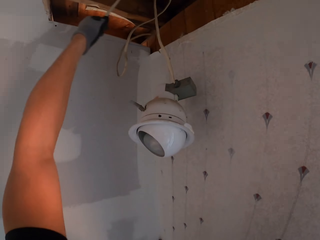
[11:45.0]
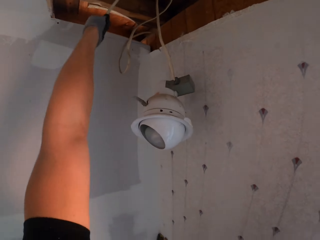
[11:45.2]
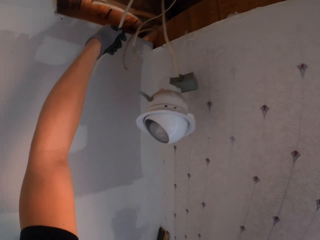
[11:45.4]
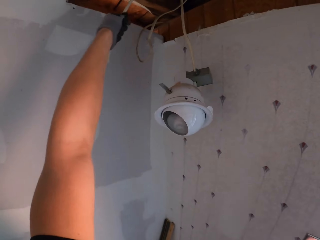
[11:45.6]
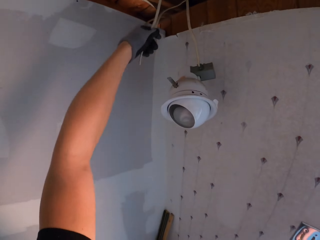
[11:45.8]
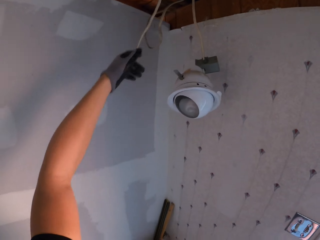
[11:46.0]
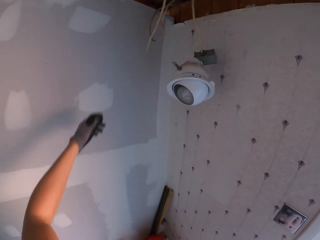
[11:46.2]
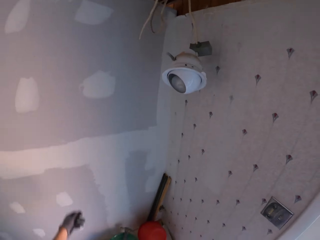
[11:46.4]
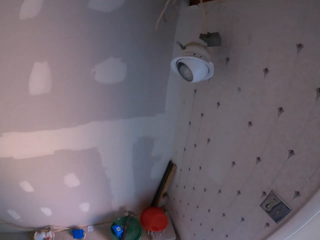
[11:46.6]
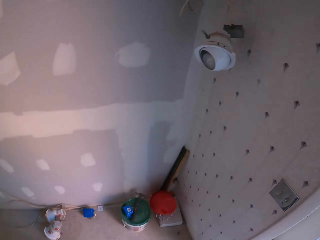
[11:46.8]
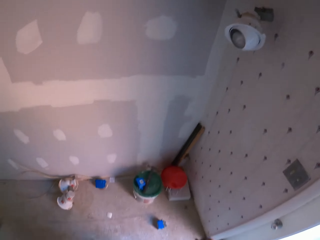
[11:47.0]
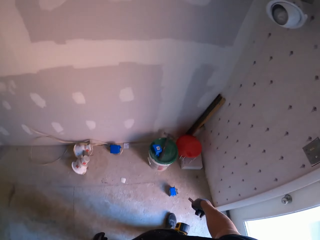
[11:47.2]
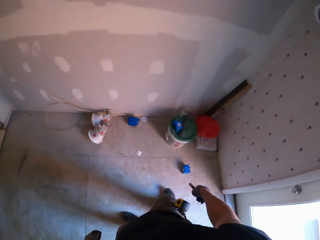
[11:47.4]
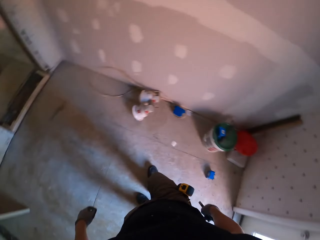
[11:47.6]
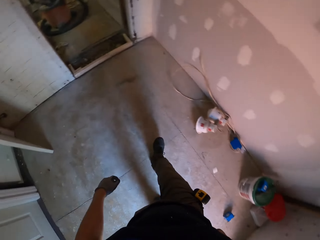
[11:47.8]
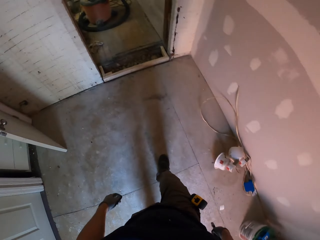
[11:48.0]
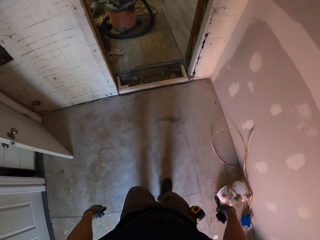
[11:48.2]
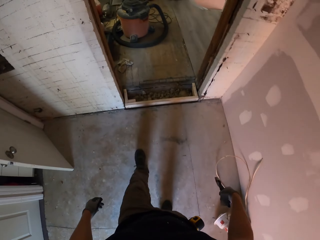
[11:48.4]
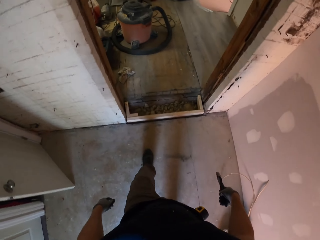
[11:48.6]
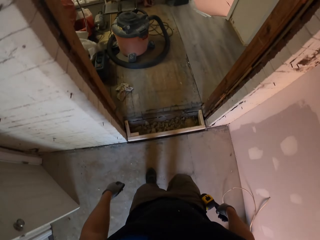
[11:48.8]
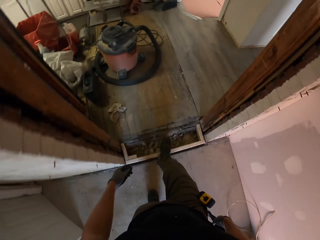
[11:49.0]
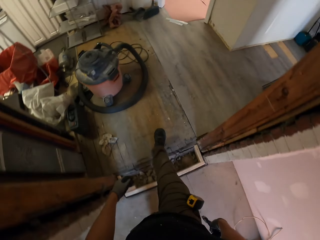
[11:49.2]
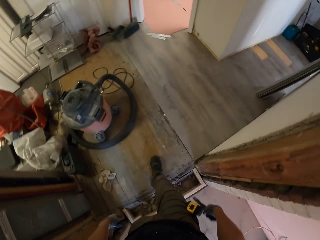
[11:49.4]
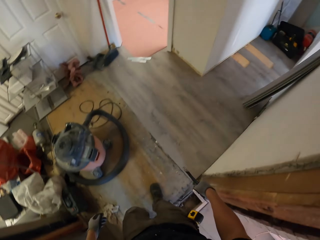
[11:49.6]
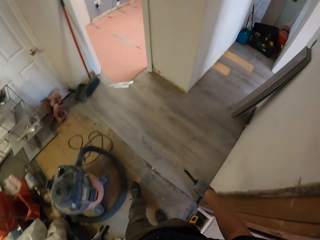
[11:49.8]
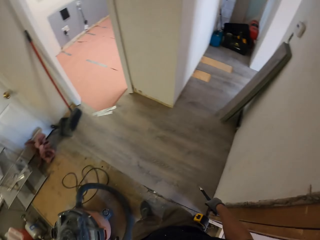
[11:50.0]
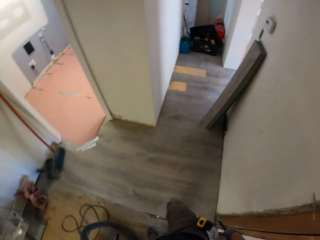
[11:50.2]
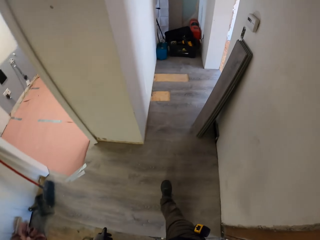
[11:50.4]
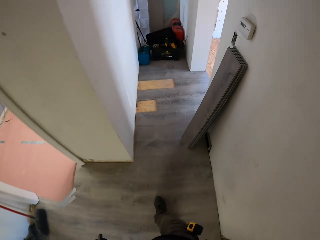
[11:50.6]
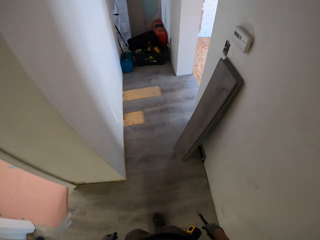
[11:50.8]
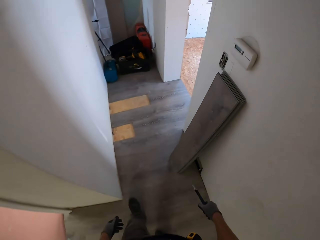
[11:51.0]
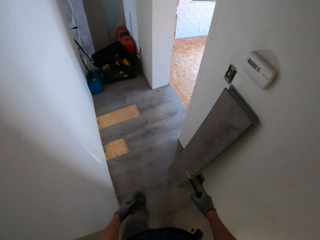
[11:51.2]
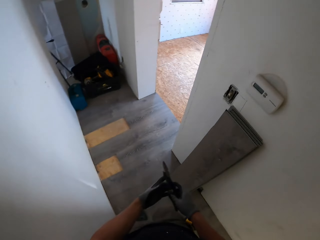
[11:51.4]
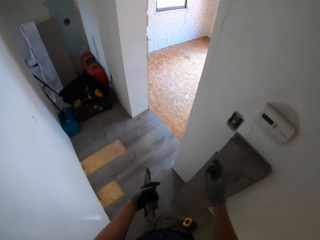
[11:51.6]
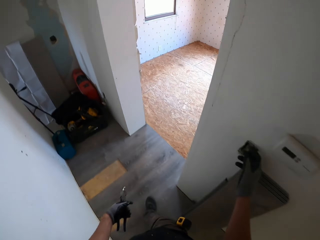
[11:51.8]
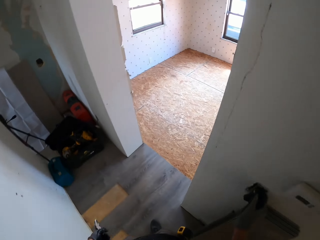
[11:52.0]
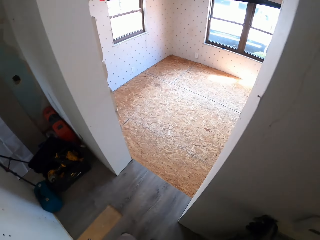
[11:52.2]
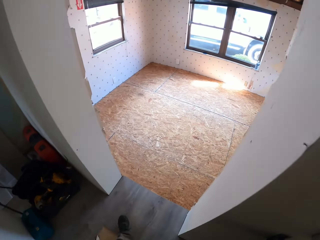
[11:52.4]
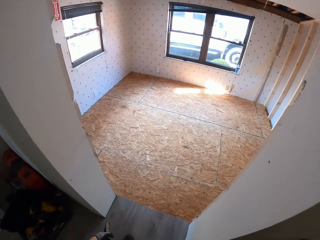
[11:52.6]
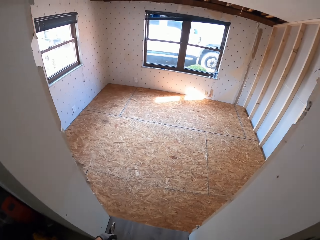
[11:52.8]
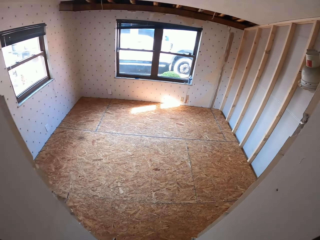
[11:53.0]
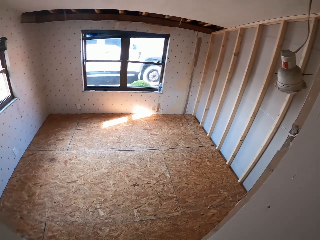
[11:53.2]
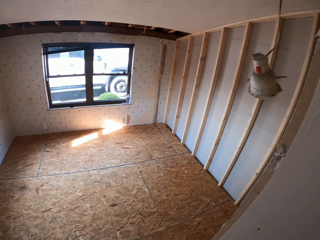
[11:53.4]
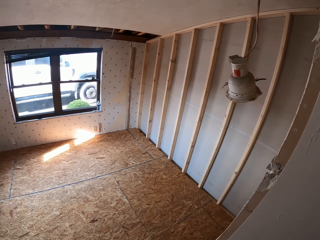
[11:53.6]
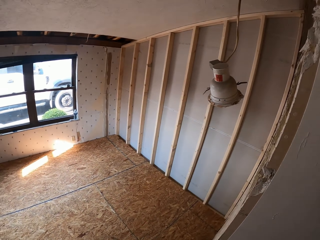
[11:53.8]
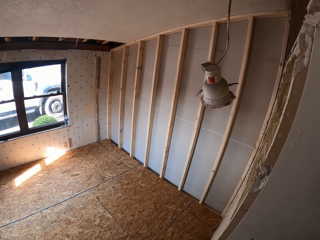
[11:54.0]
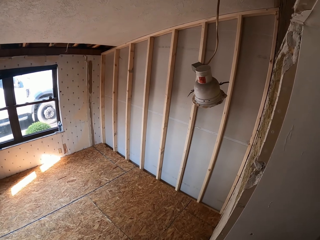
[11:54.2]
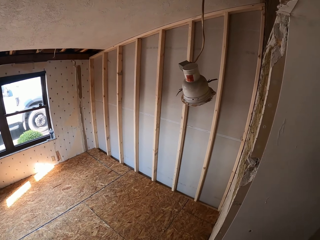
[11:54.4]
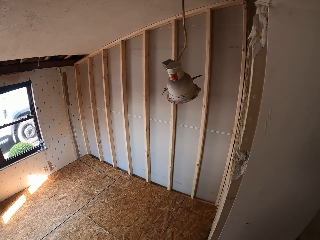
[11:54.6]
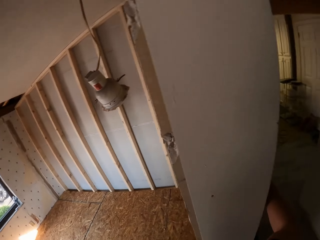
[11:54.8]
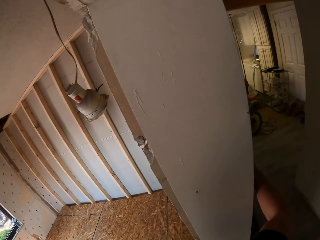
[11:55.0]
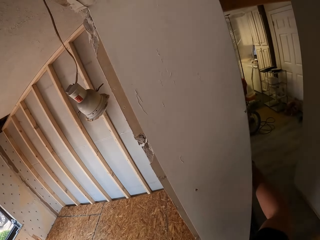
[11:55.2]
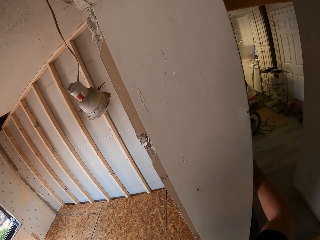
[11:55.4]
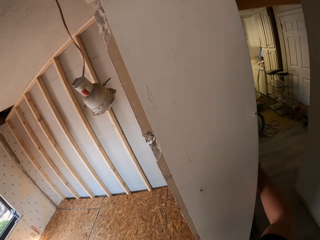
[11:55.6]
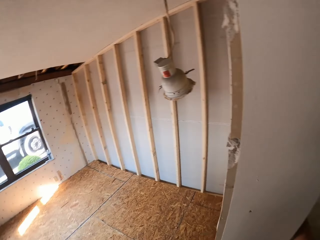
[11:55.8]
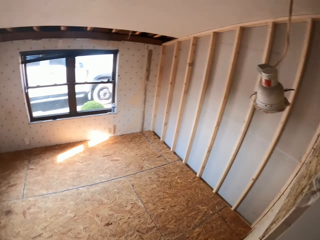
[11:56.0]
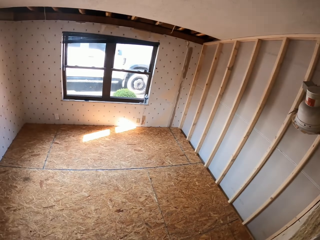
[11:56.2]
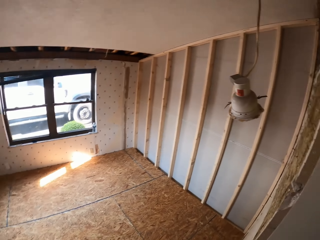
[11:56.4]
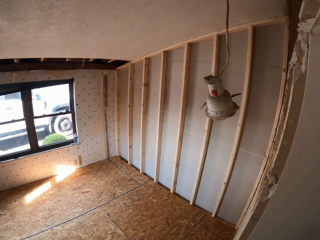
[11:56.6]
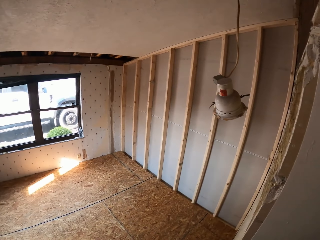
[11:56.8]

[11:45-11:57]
The camera wearer holds the wire with his hand. He walks in the room. He presses the light on the wall. He stares in the room.

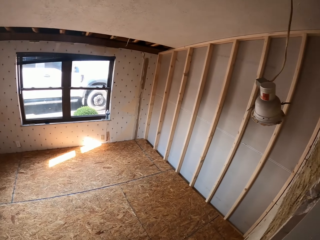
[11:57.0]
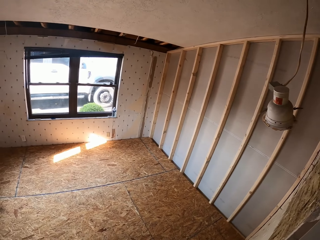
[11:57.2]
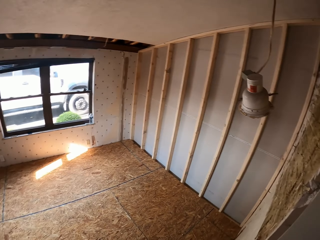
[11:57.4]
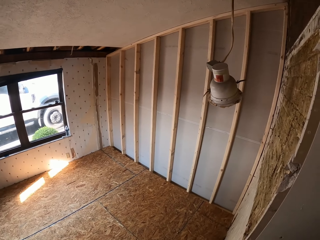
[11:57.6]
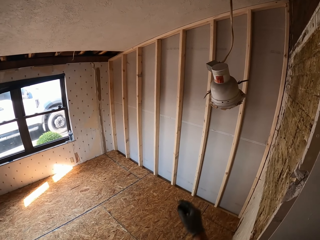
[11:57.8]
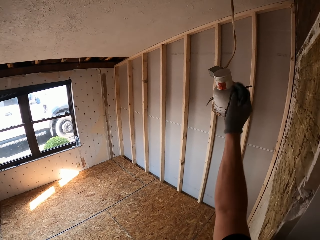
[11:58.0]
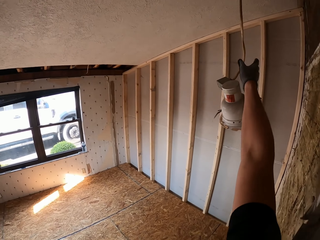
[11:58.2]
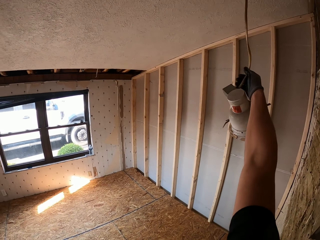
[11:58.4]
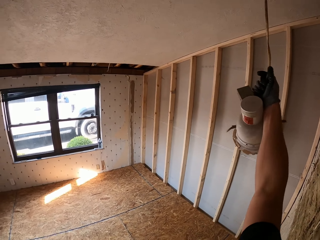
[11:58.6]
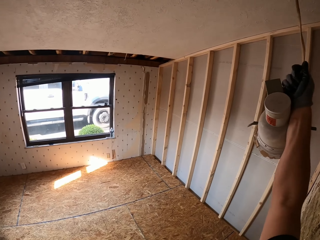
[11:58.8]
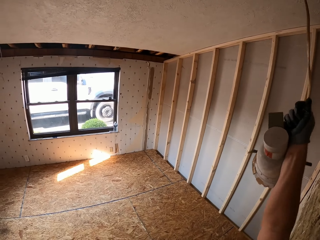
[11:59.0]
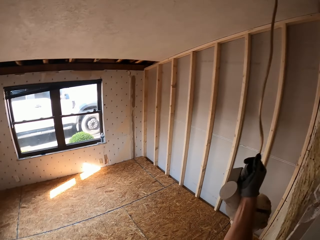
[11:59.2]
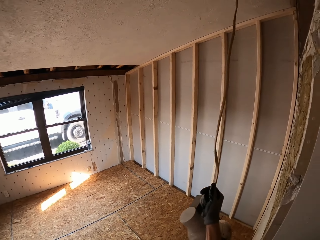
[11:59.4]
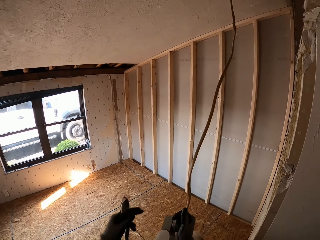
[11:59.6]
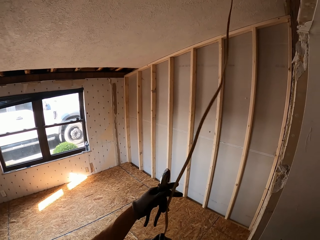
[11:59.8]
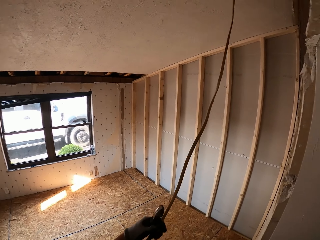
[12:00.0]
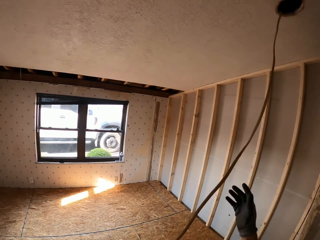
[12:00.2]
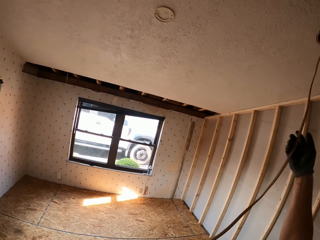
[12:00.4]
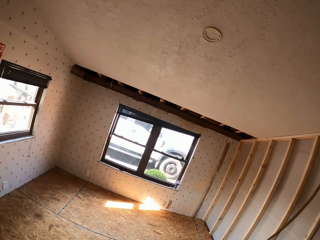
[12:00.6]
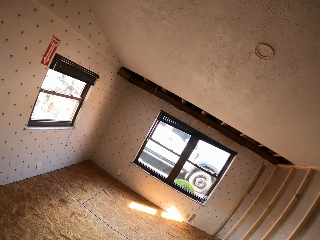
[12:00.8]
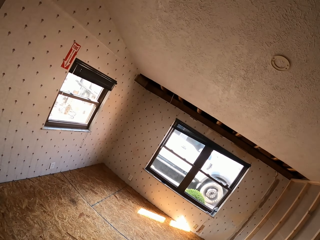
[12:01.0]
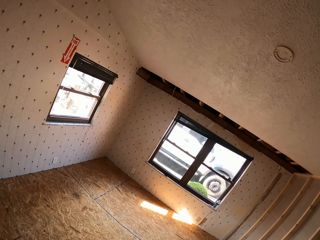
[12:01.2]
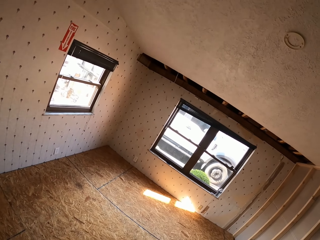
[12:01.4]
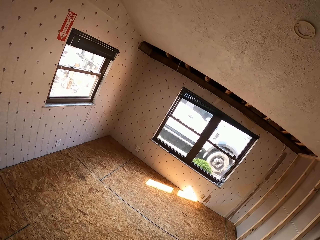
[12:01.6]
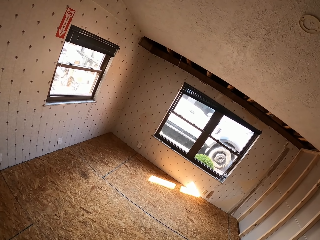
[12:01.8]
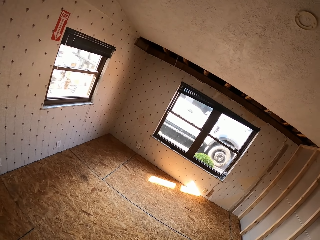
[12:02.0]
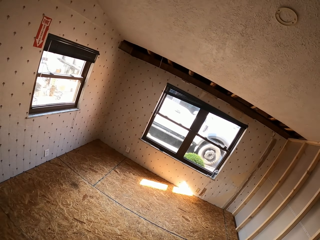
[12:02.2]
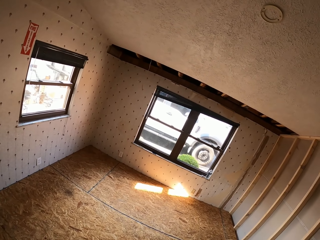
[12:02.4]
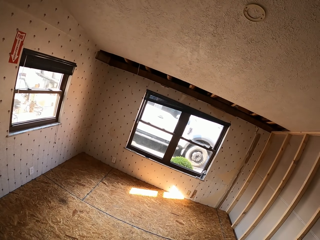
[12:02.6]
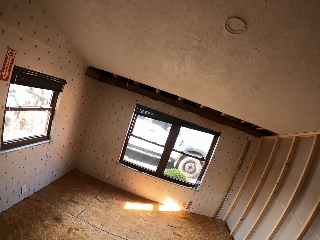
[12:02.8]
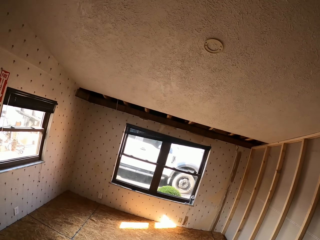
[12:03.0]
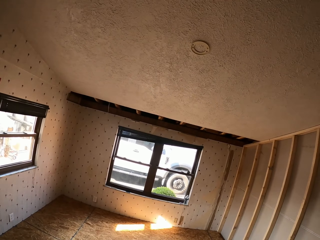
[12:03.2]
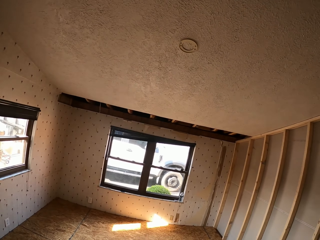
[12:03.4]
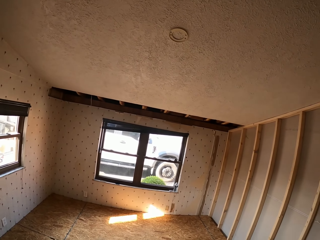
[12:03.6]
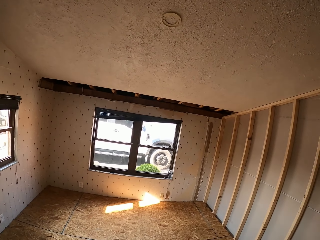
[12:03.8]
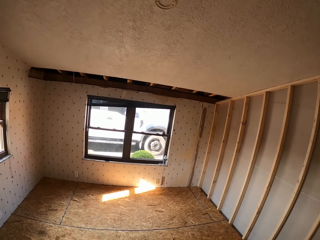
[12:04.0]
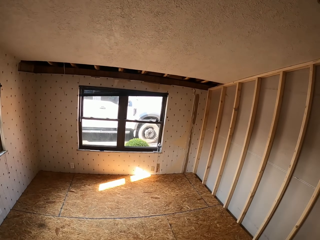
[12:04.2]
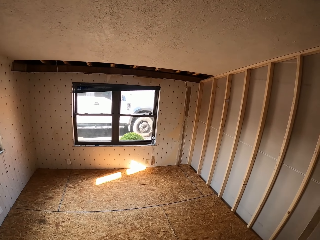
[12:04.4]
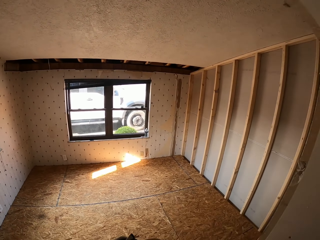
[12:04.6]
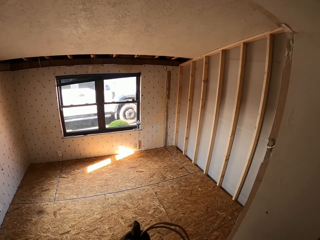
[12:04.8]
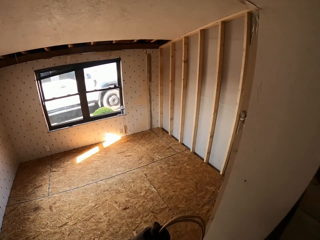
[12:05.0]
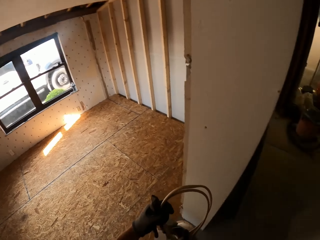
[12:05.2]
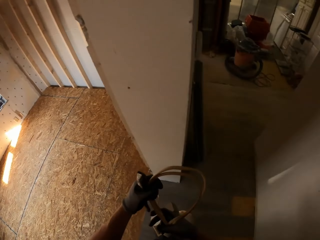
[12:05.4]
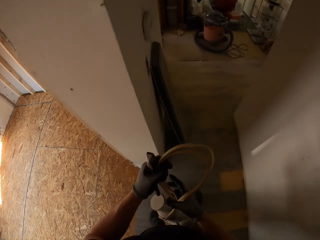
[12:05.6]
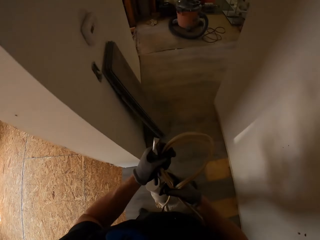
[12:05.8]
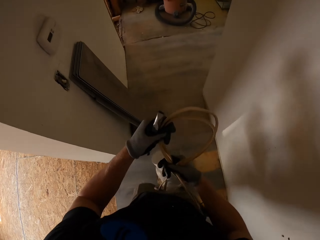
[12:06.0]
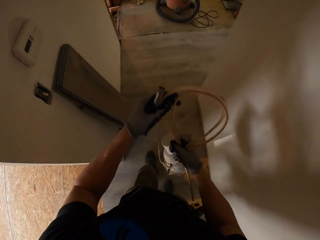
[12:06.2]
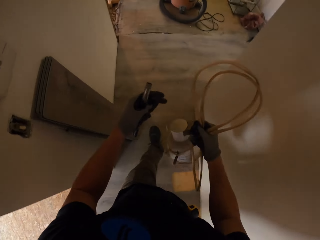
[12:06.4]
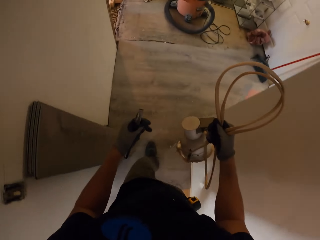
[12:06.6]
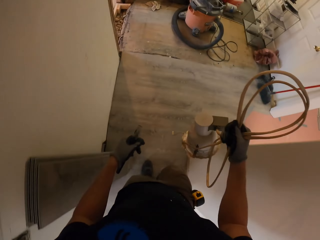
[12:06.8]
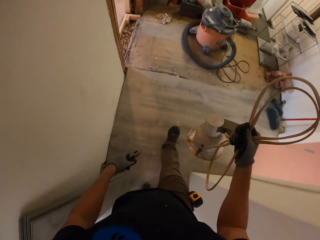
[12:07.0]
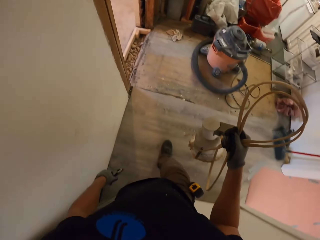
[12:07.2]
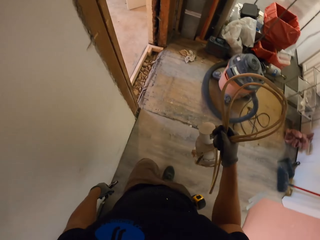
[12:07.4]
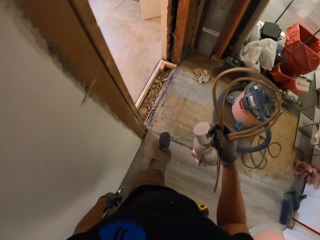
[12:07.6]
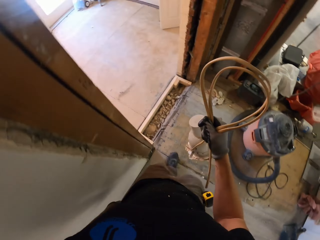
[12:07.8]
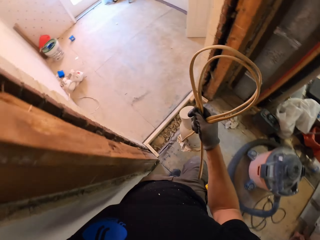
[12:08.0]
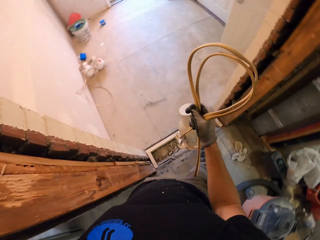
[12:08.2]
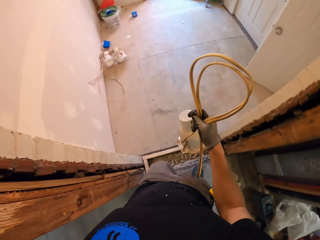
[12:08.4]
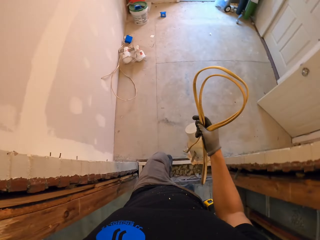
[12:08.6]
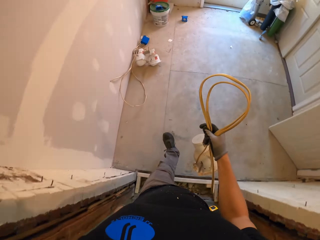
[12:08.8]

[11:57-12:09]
The camera wearer plugs the wire from the cable. They pull the wire from the roof. They walk in the room.
